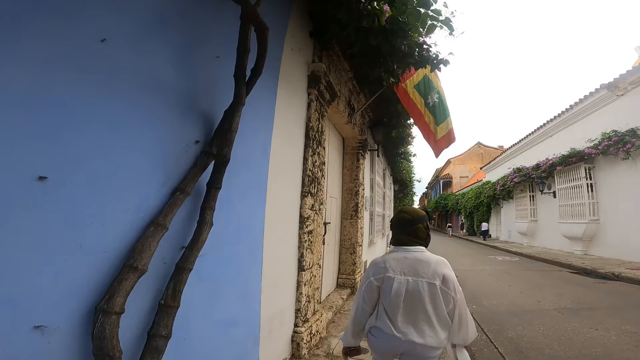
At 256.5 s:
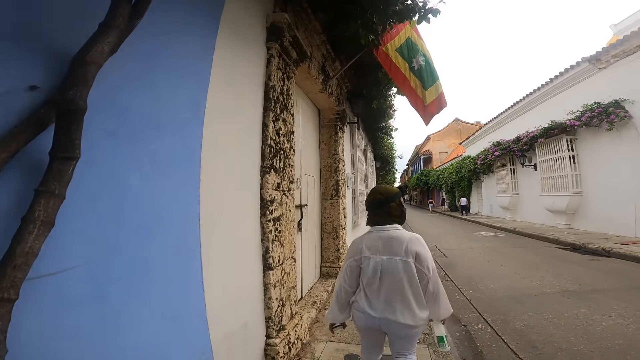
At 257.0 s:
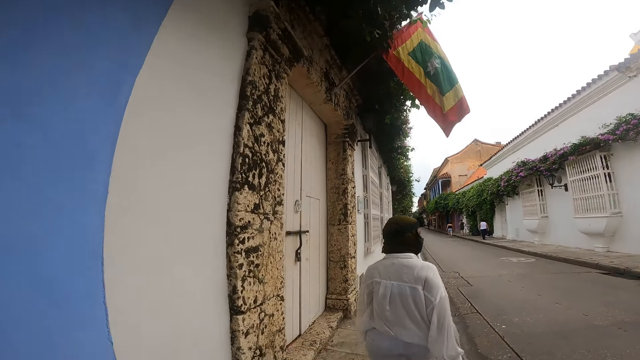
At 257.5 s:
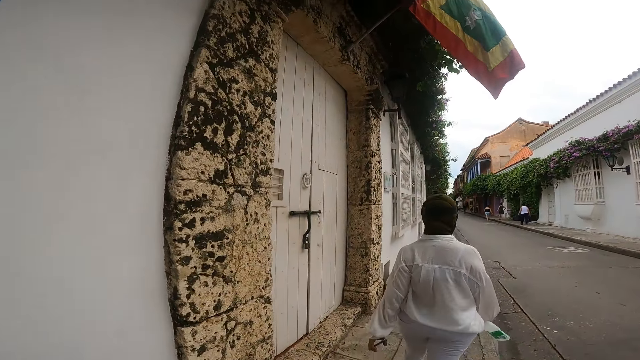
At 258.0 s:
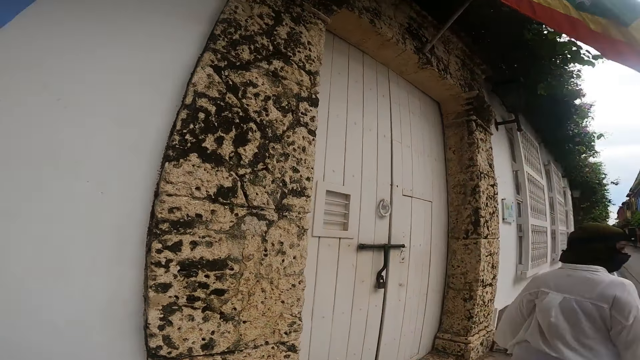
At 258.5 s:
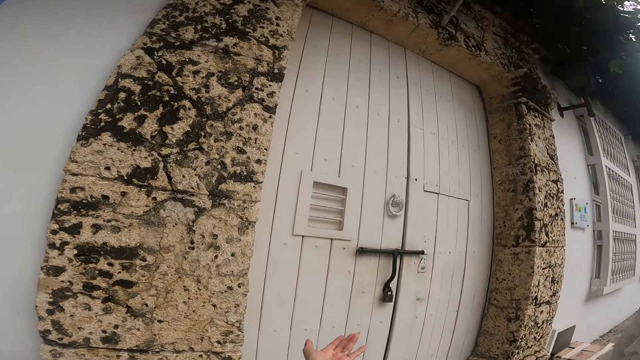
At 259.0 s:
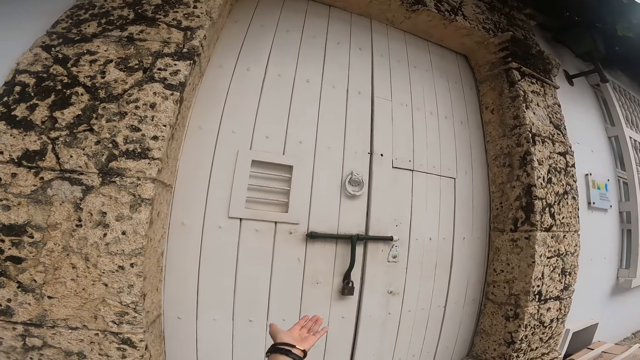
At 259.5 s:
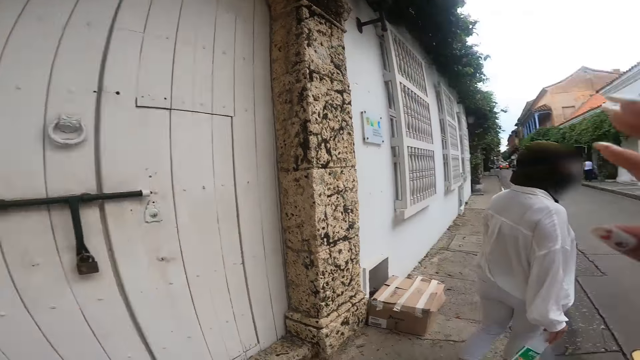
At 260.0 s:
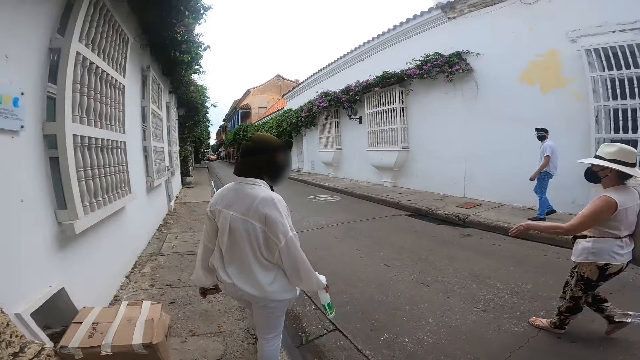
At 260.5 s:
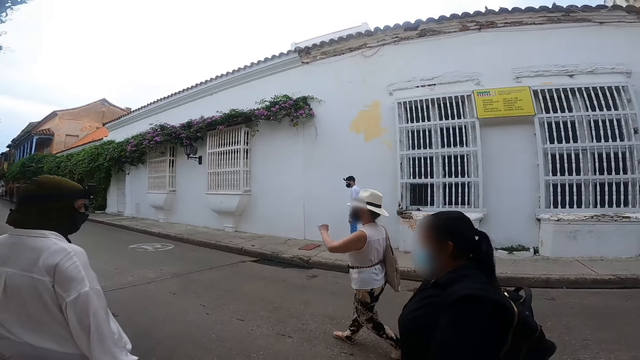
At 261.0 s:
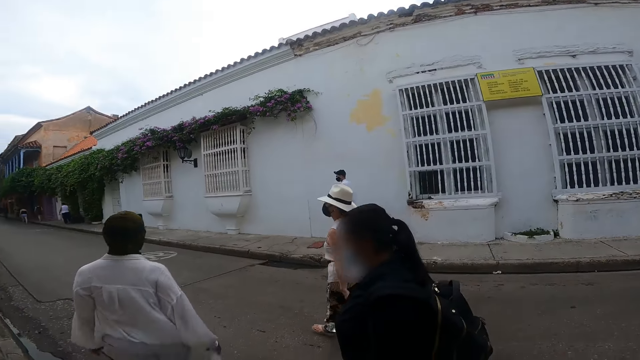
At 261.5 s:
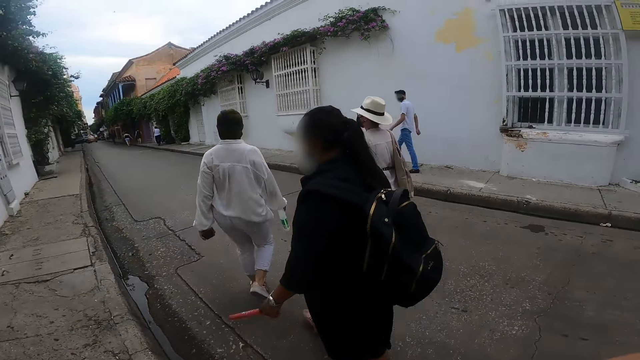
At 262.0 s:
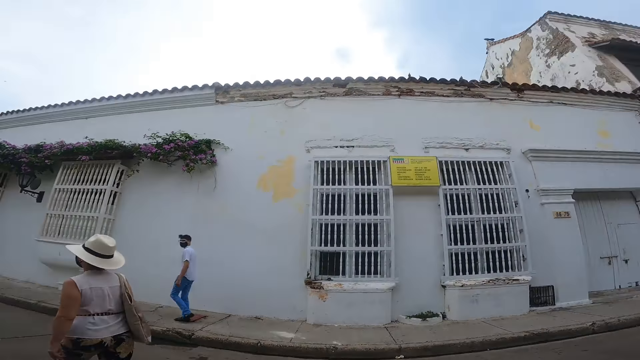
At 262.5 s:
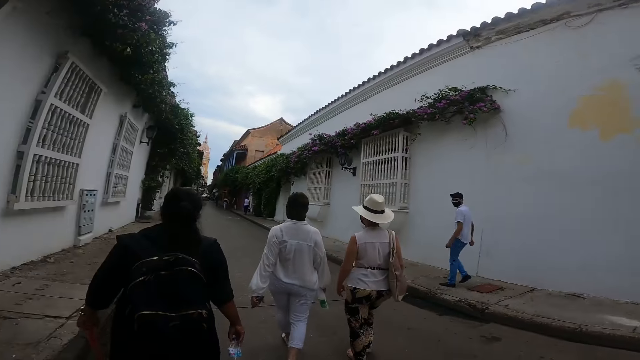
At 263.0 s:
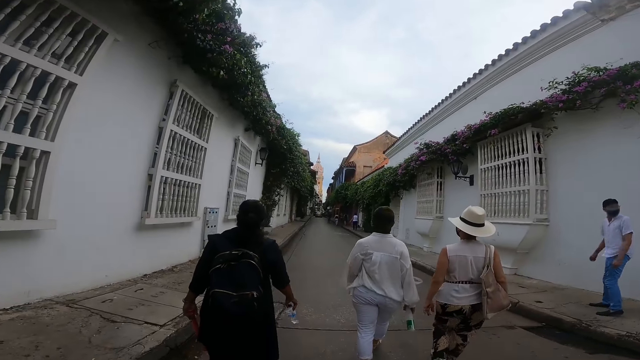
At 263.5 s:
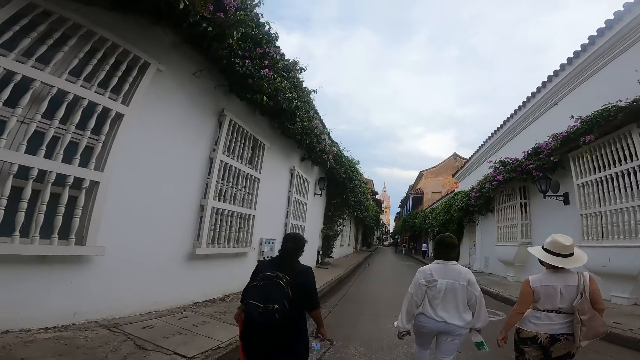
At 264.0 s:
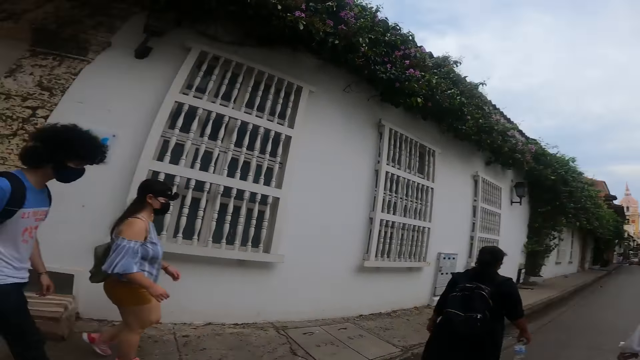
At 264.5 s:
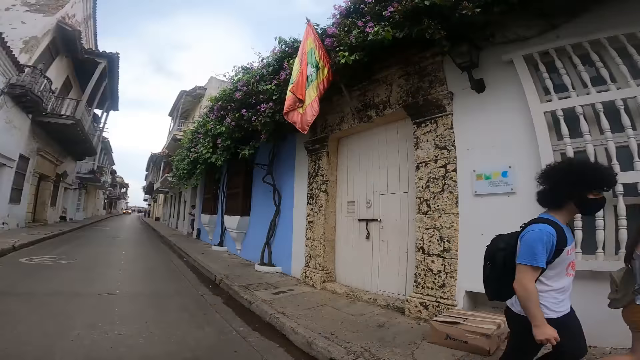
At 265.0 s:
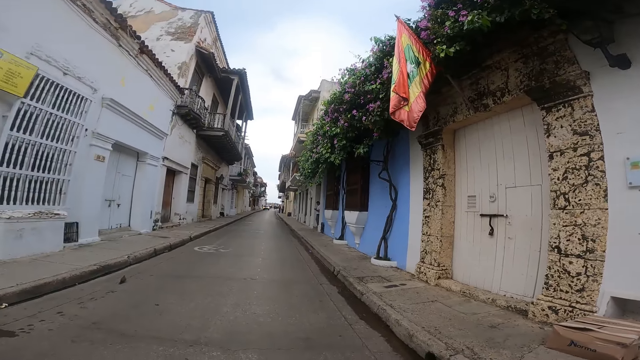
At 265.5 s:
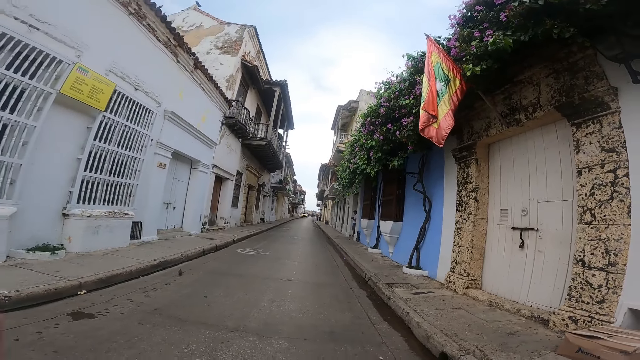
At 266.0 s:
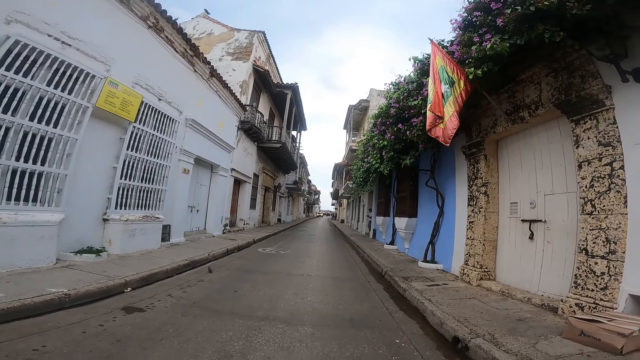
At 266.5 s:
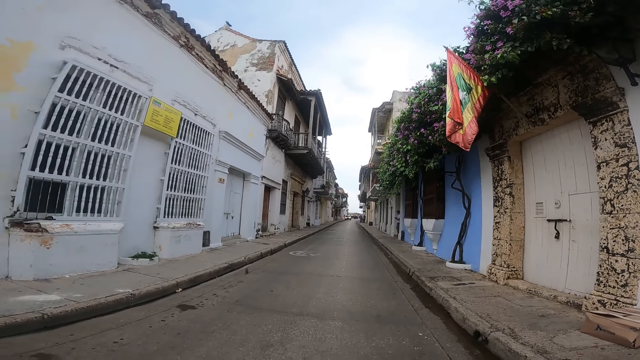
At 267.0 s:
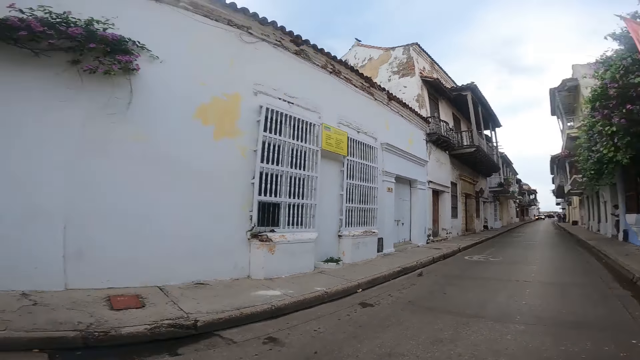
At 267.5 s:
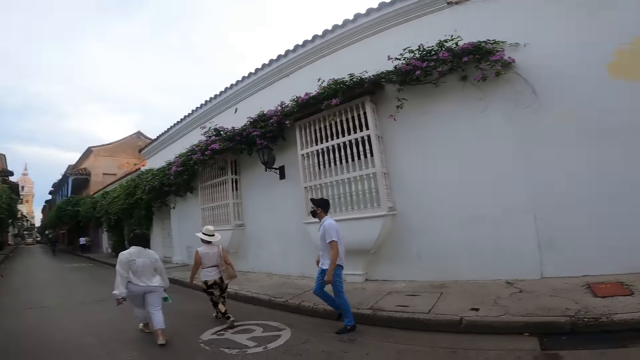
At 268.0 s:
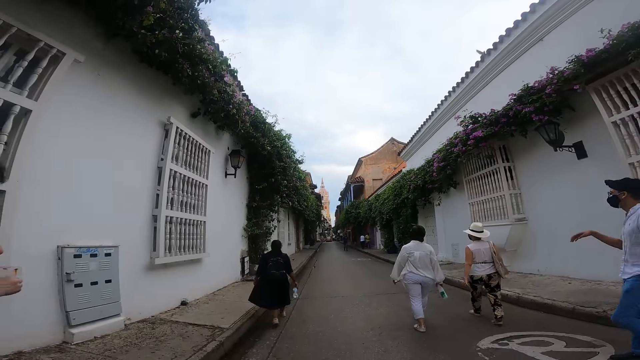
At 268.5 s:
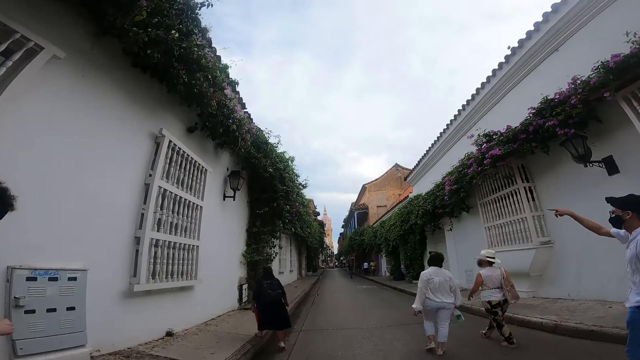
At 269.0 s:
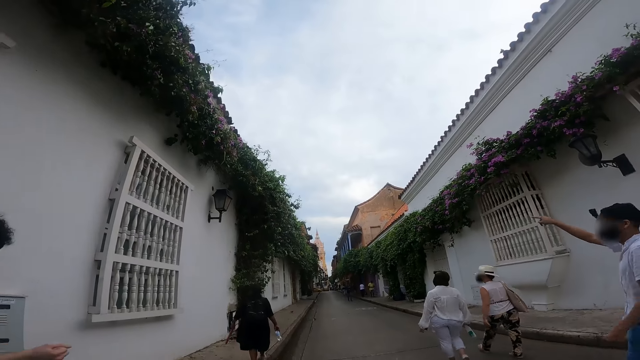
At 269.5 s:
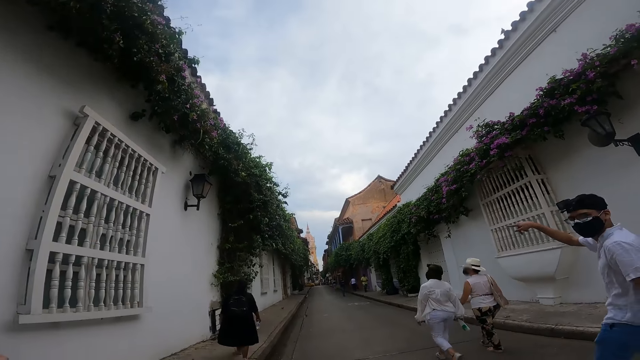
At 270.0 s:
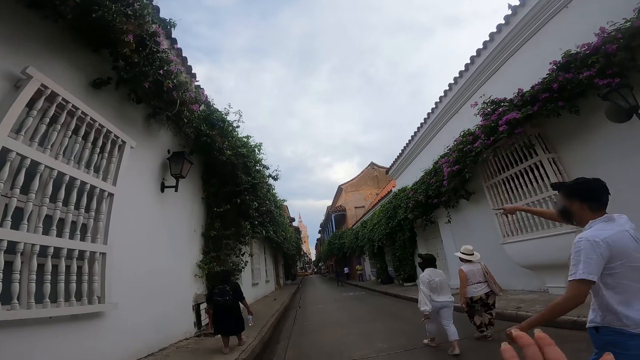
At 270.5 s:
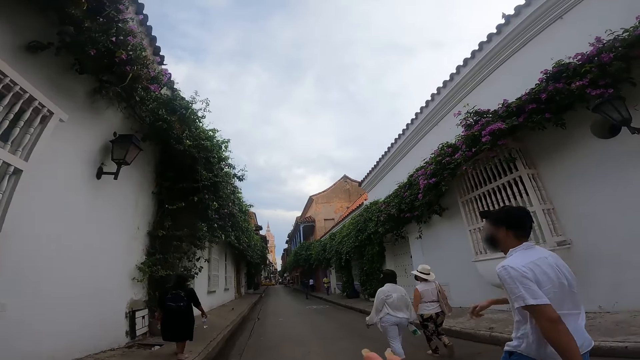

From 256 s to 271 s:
The man walks on a sidewalk. The woman walks on the road. The camera wearer walks on the road. They look behind. The man walks on the road. The camera wearer walks on the road.

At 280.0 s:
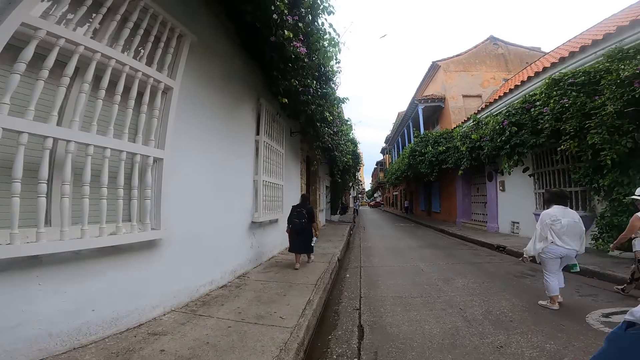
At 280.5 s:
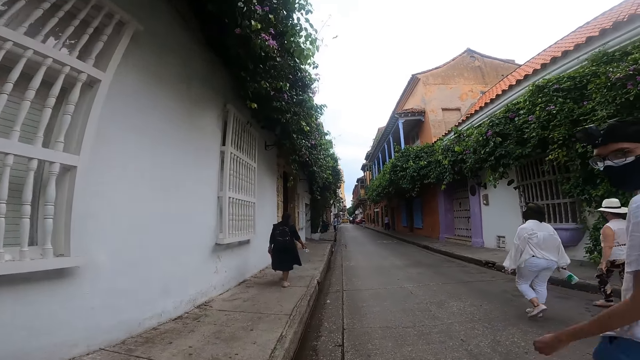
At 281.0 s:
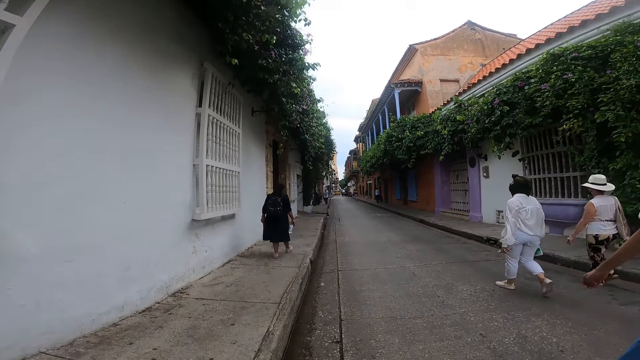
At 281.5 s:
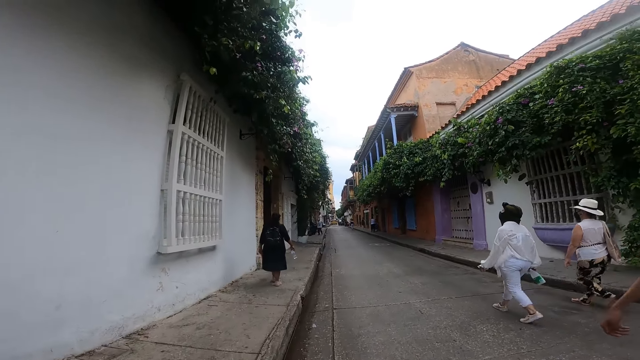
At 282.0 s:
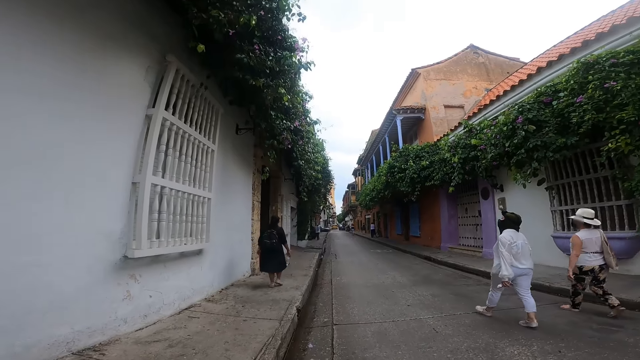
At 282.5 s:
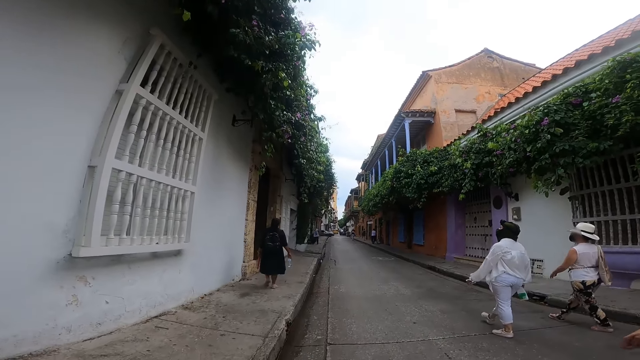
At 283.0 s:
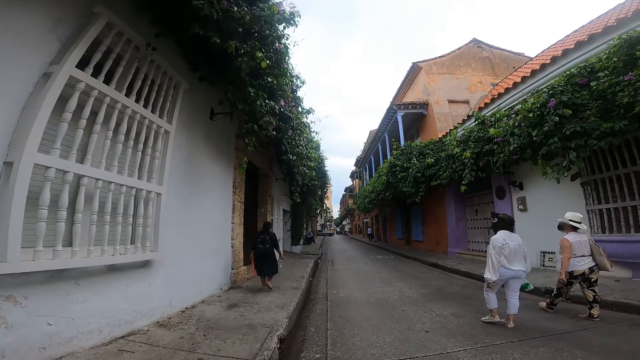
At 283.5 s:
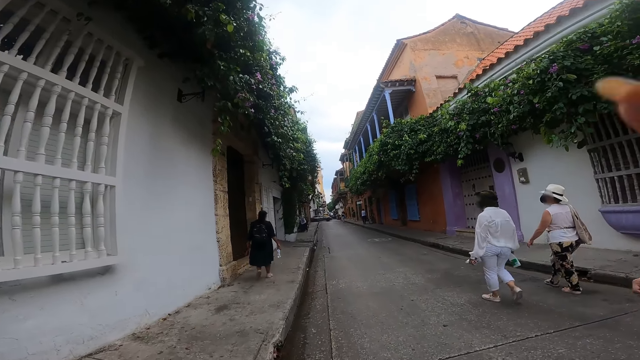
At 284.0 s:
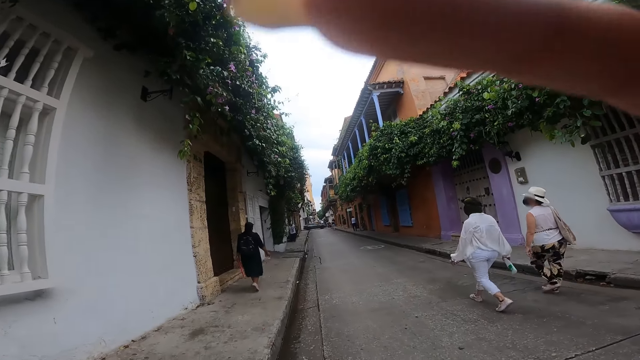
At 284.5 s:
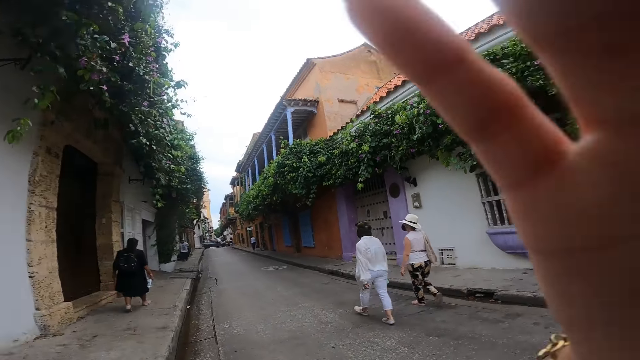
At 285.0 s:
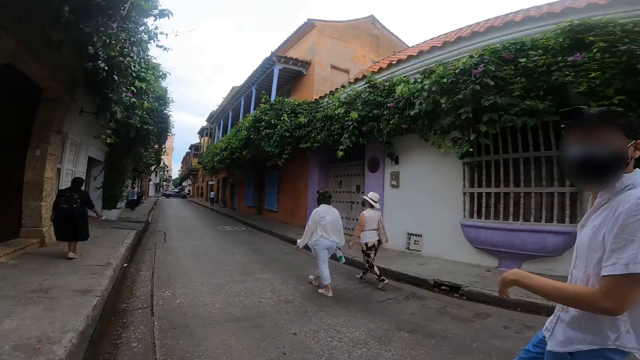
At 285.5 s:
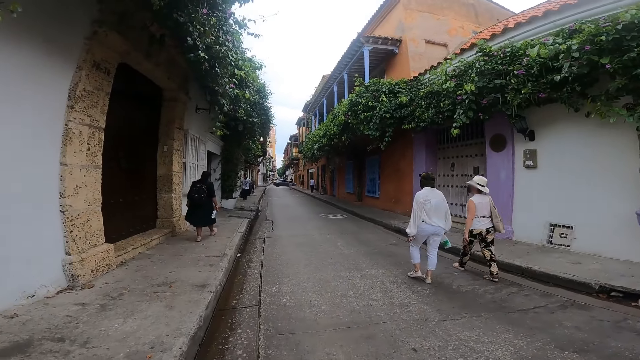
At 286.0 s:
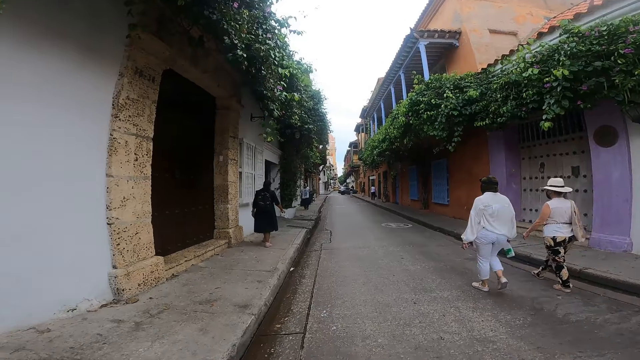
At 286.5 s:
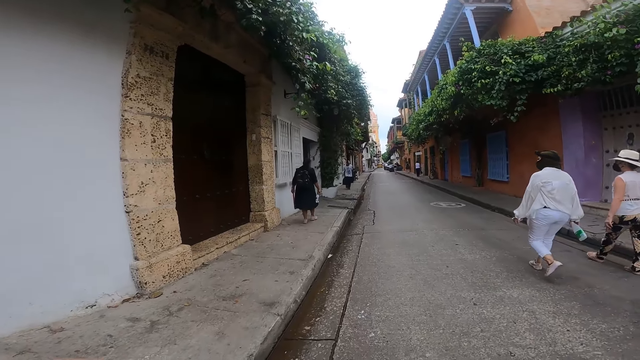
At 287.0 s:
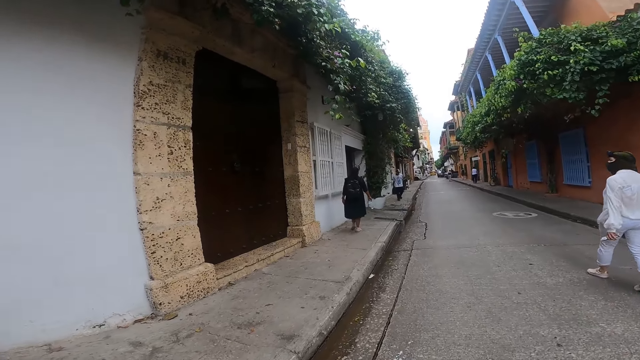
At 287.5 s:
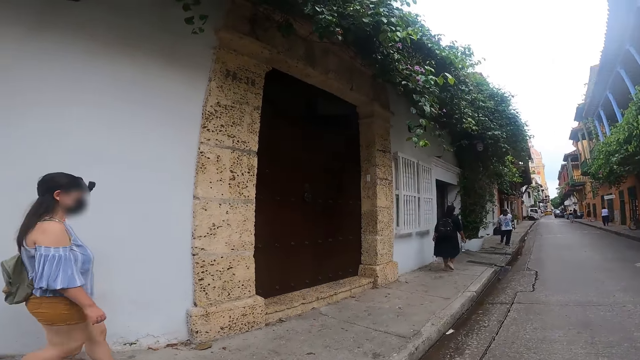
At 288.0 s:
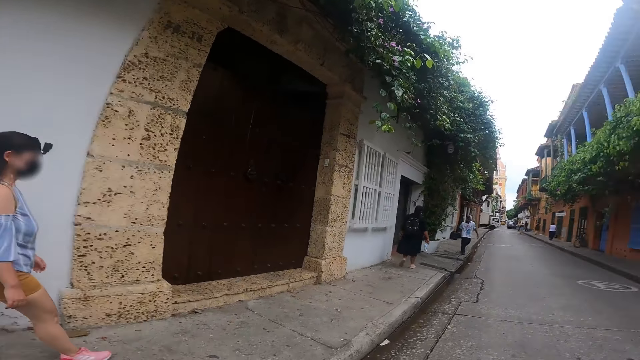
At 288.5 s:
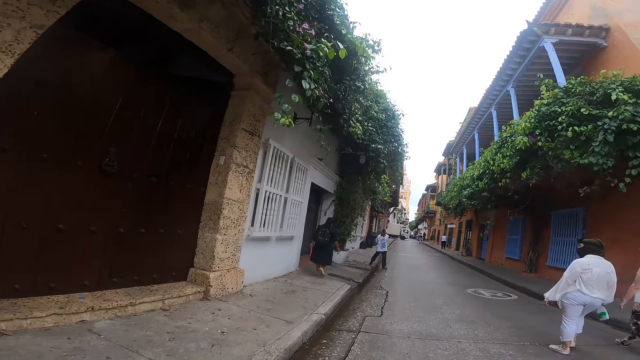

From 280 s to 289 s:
The camera wearer lifts her right hand towards her face. She adjusts the camera. She walks on the road.
